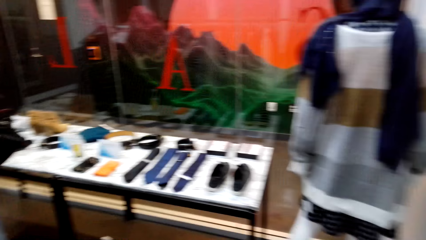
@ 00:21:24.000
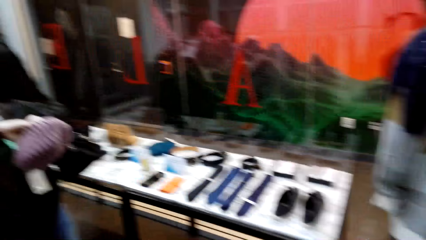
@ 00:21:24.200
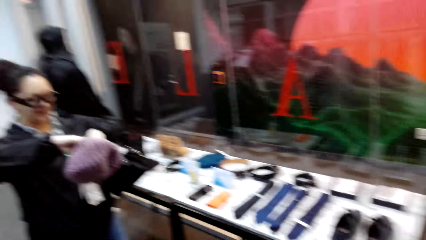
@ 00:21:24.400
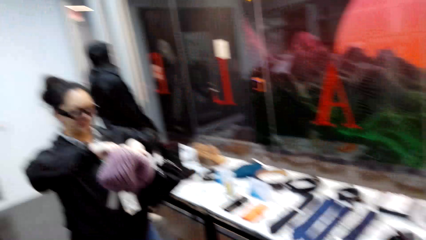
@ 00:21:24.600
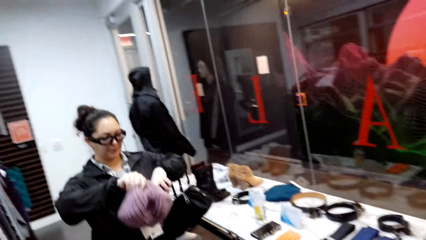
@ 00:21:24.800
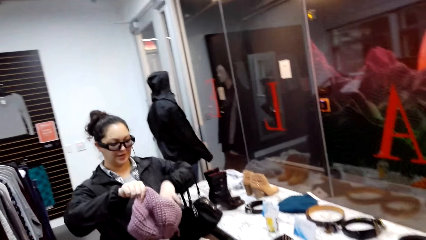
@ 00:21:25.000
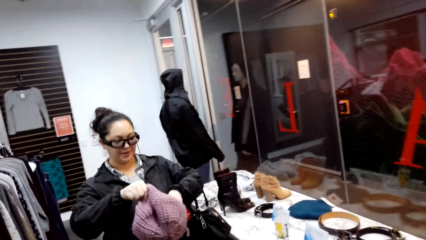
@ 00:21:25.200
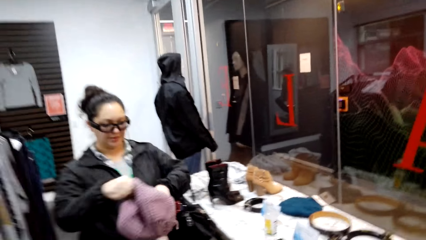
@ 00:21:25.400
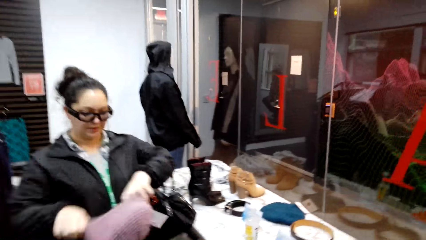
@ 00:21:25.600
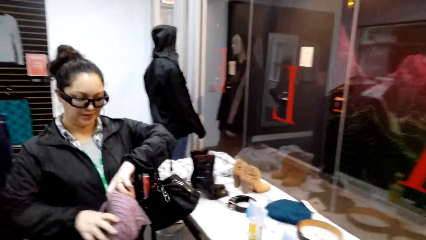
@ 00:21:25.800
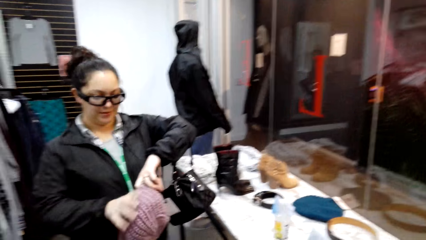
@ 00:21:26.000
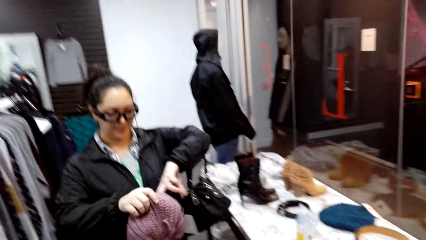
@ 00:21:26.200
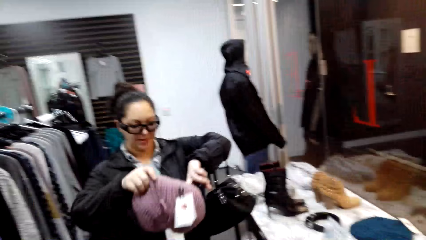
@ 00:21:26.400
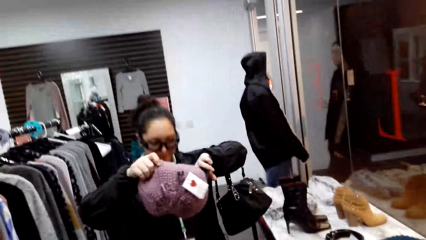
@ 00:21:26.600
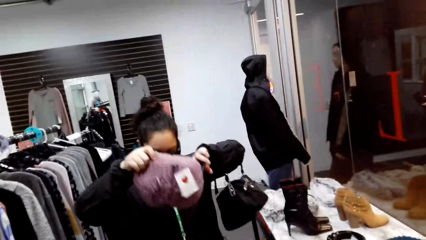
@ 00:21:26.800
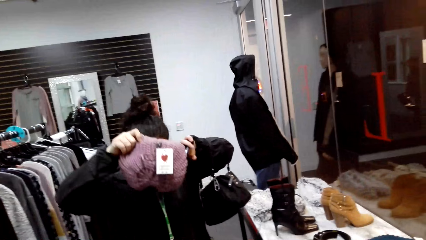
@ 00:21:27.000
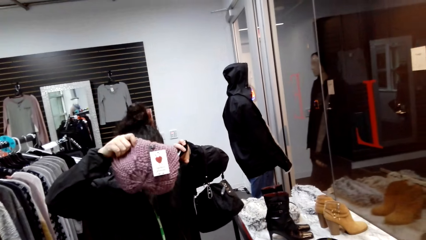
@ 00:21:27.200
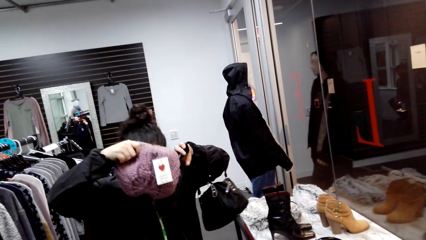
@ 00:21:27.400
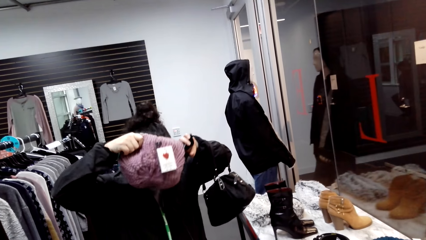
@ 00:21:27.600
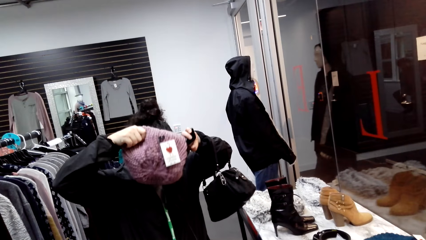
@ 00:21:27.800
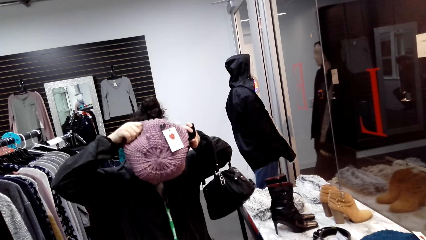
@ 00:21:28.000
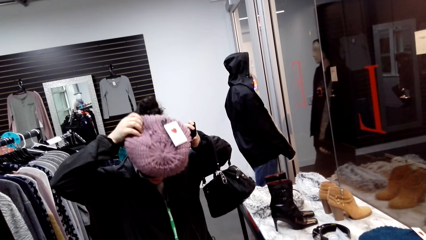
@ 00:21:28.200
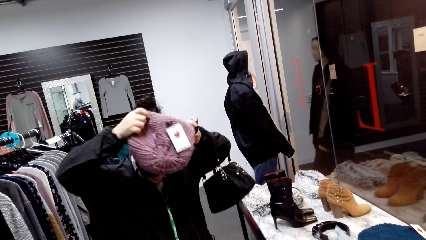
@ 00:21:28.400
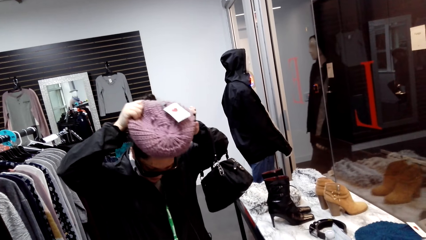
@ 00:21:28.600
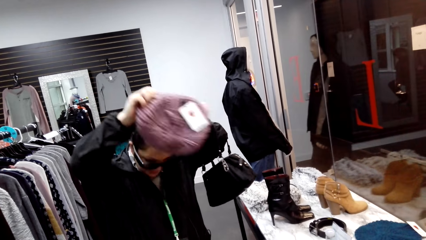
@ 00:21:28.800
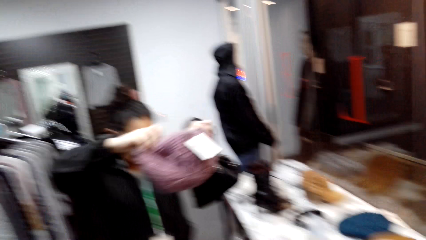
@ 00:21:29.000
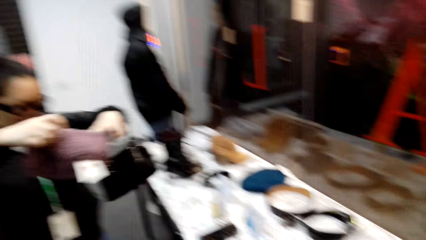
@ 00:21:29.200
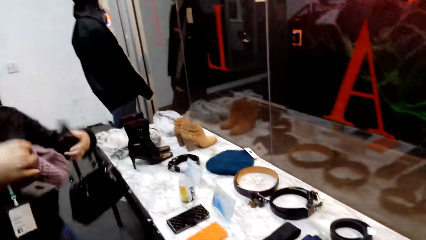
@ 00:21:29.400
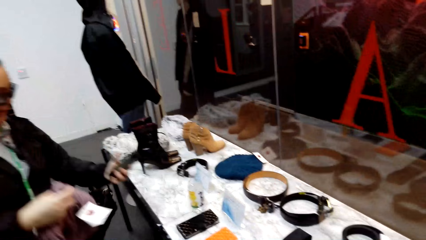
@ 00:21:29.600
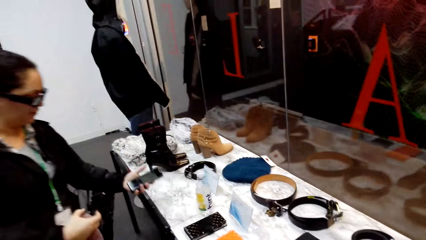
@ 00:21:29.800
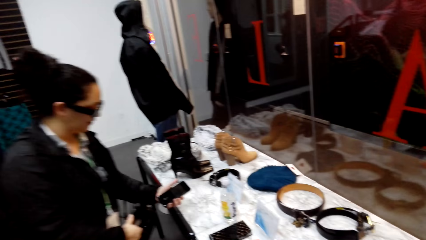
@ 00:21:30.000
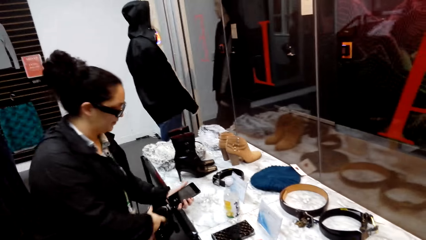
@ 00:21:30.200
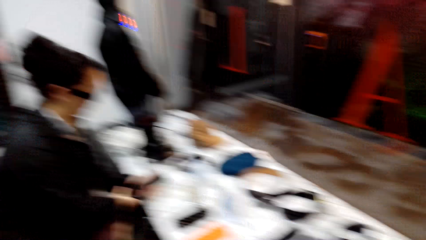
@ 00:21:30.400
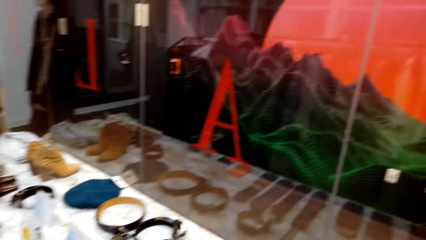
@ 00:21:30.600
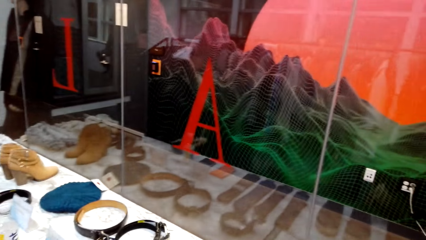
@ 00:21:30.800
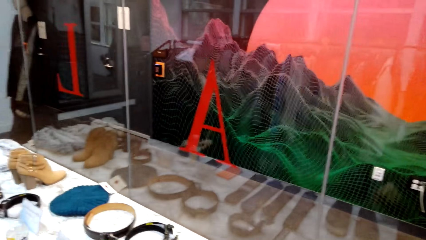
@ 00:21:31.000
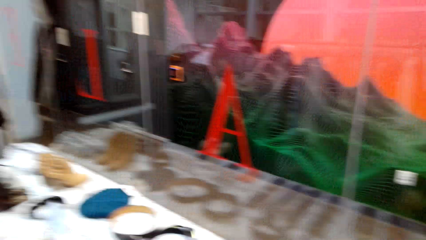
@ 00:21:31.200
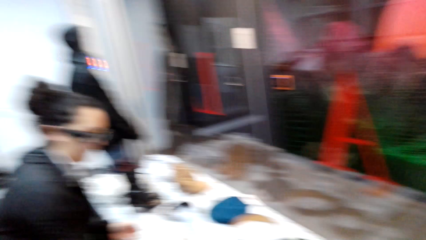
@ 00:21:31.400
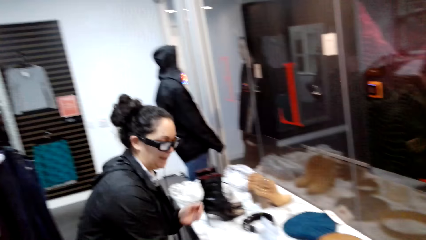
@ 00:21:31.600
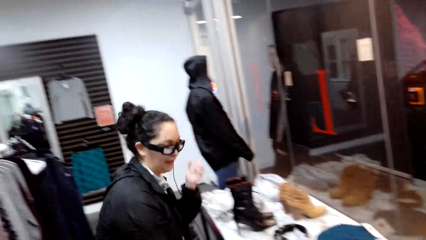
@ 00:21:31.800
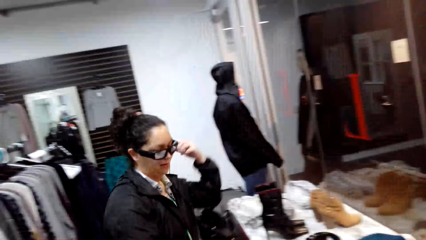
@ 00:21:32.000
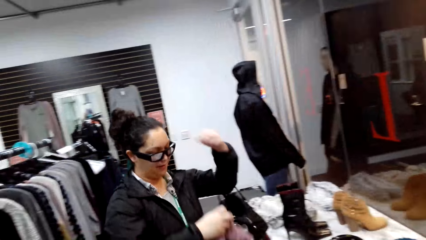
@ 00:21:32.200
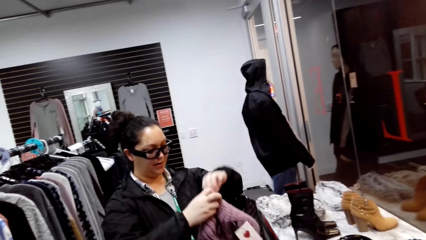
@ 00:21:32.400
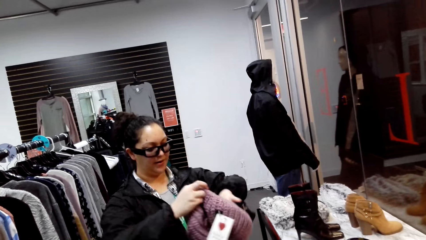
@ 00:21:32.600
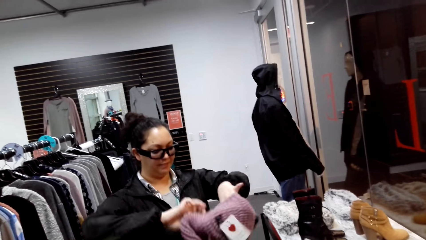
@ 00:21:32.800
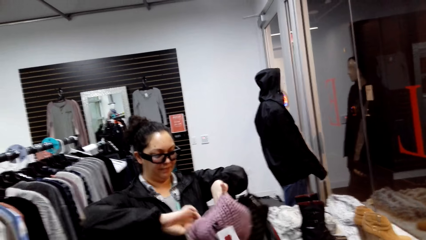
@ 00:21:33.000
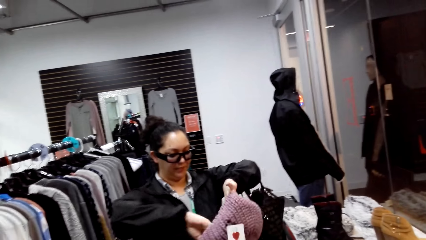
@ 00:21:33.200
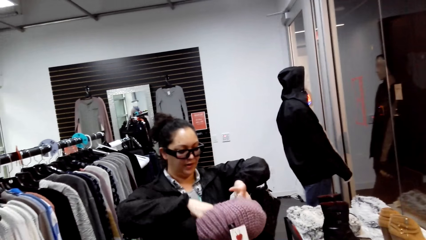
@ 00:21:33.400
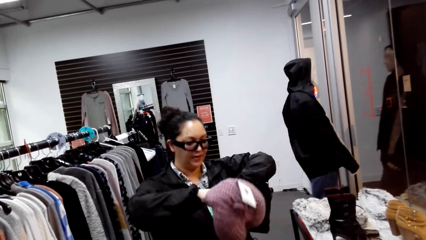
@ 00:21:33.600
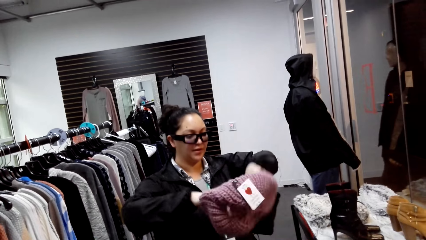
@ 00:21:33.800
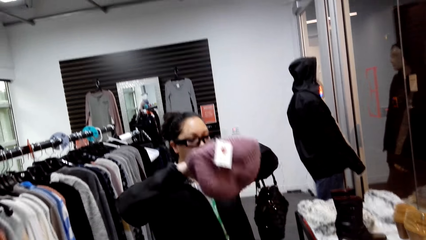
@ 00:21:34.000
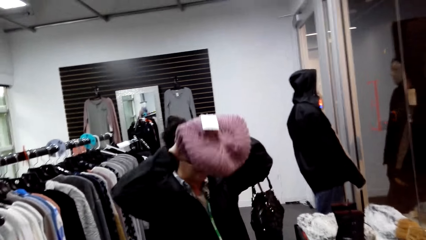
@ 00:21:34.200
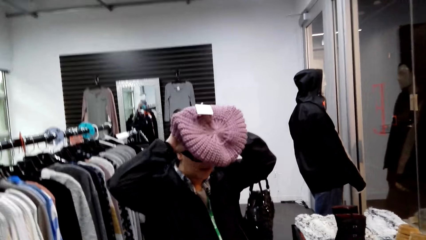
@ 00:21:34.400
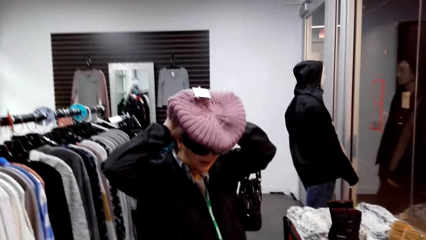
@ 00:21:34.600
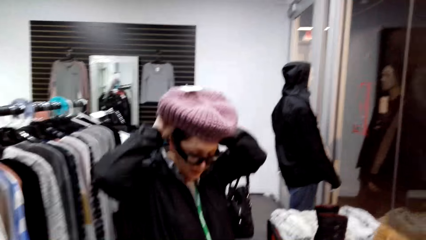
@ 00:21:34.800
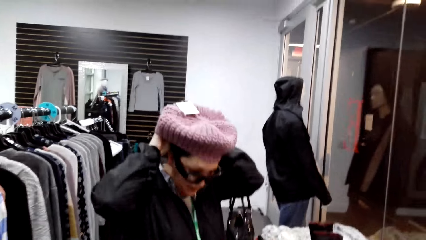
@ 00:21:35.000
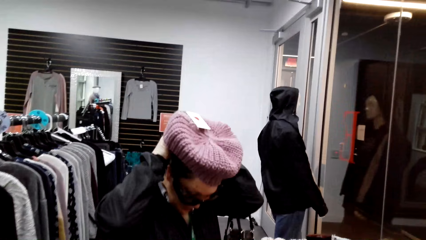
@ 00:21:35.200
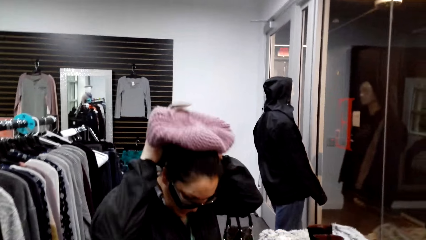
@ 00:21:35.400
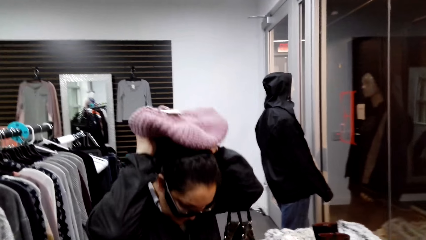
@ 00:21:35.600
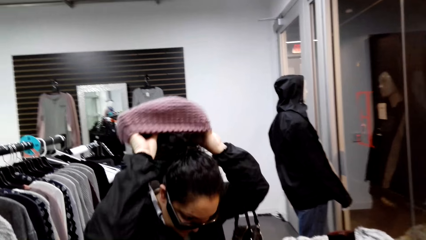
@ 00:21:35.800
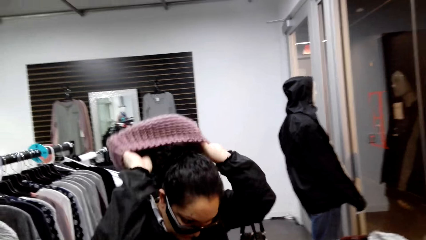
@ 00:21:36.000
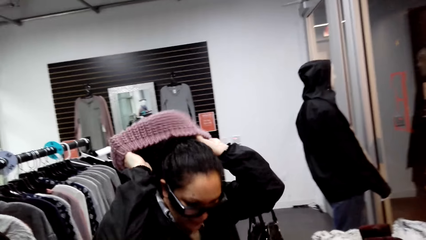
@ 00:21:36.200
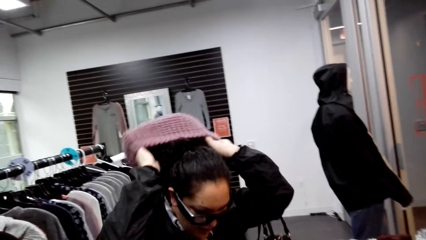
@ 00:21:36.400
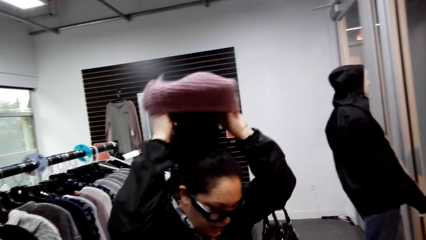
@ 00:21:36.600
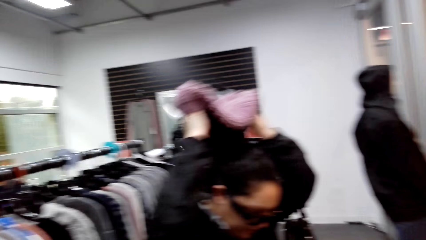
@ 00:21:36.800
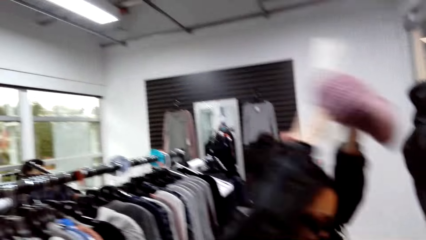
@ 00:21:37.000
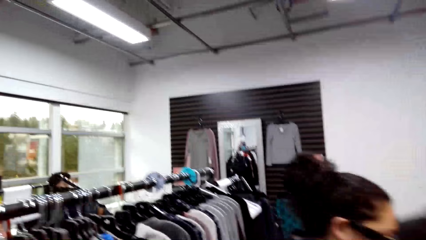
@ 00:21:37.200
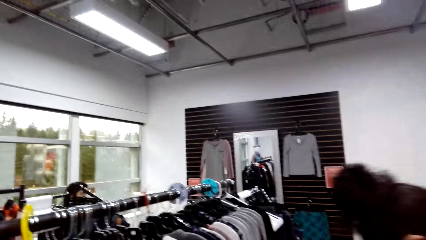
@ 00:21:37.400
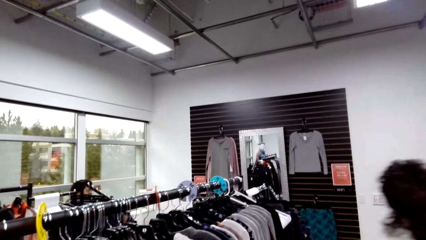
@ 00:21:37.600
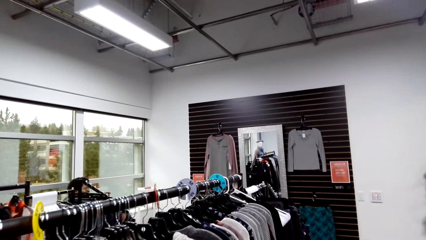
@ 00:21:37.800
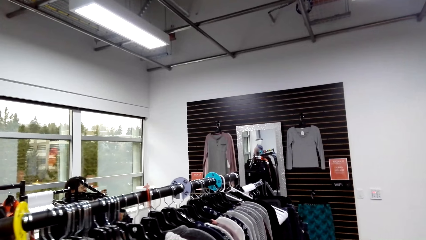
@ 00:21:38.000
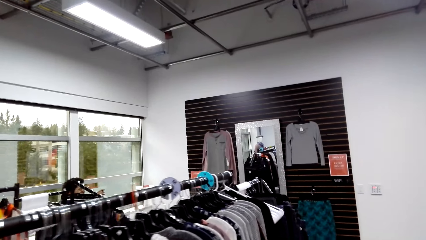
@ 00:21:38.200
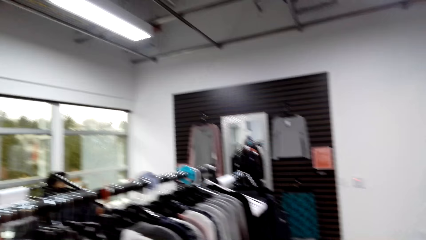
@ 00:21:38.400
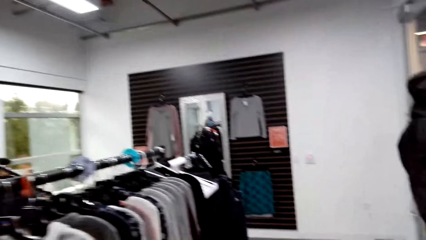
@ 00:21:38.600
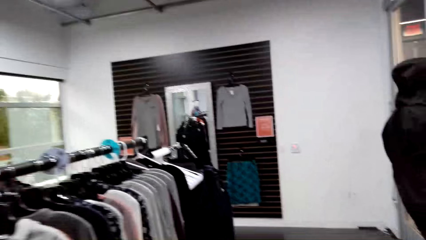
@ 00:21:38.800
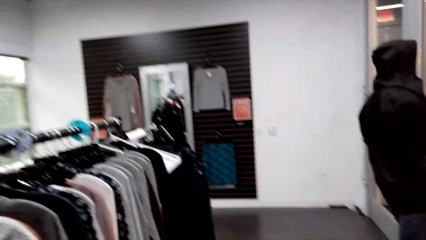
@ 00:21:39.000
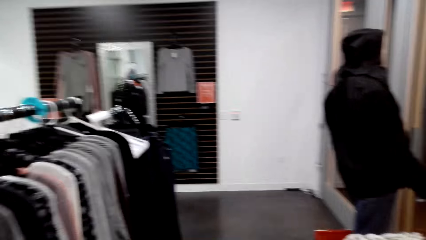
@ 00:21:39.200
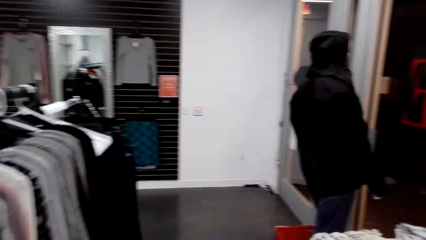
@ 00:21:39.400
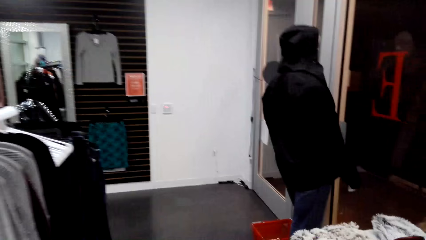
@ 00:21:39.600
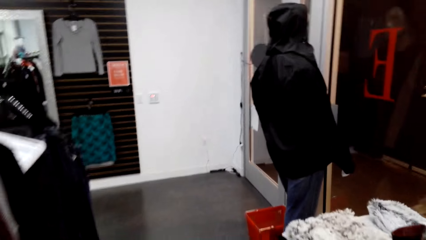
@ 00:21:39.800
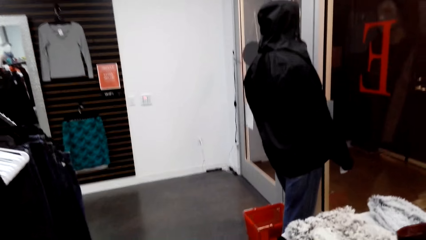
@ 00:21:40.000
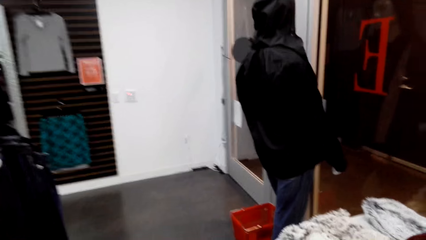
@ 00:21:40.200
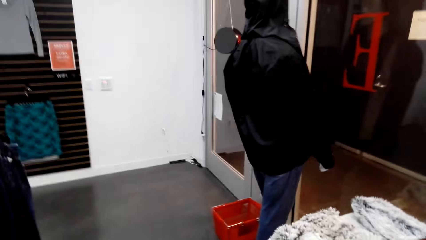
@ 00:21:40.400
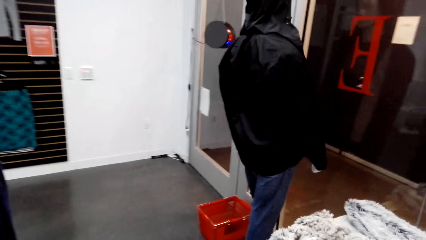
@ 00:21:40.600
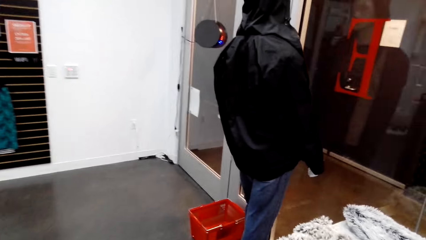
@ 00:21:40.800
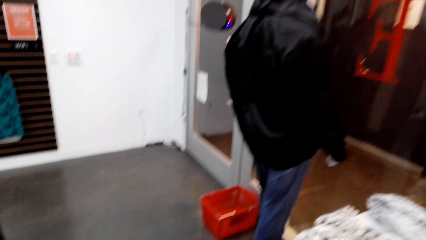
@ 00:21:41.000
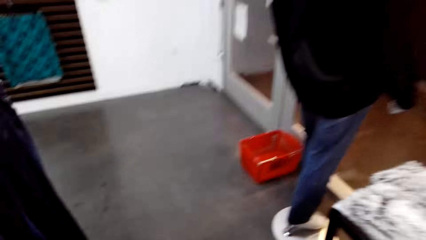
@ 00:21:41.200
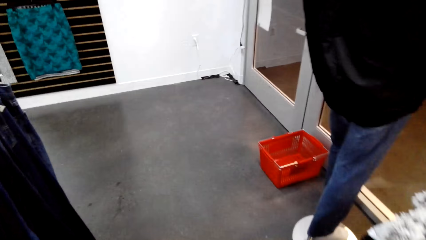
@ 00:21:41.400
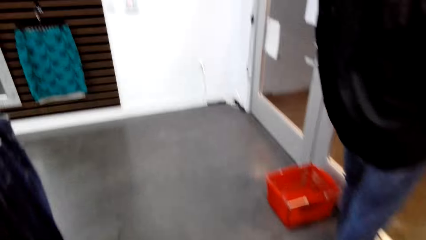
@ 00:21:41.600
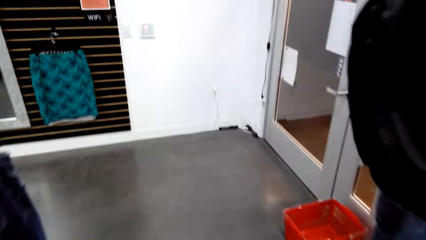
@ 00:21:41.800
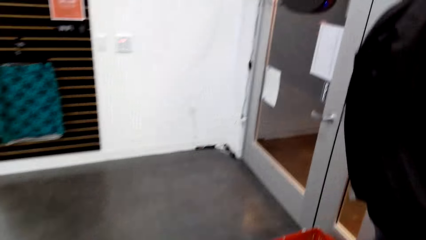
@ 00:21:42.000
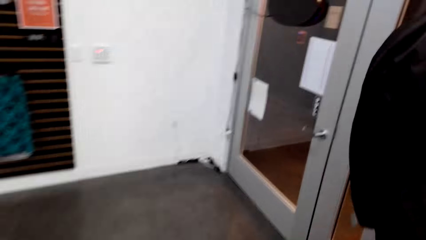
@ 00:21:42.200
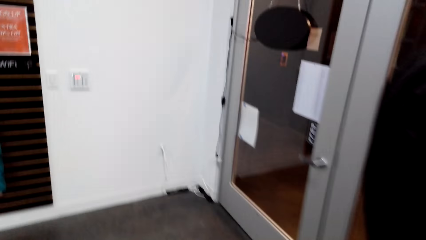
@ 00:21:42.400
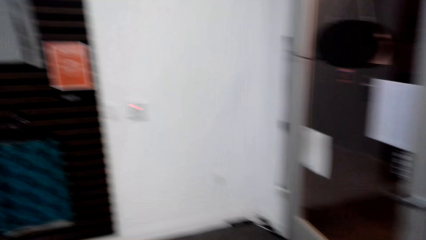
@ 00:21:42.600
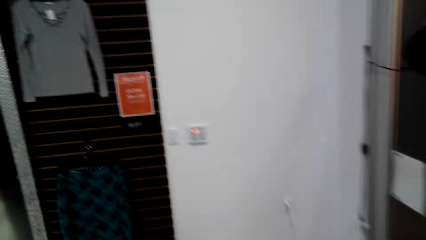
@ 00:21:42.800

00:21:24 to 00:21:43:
The woman holds a woolen hat. The camera wearer stares at the woman. The woman inspects a beret hat. The woman wears the beret hat. The camera wearer looks around the clothing store. They walk around the clothing store.
